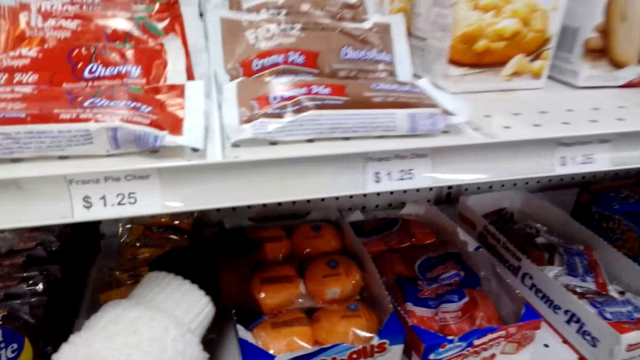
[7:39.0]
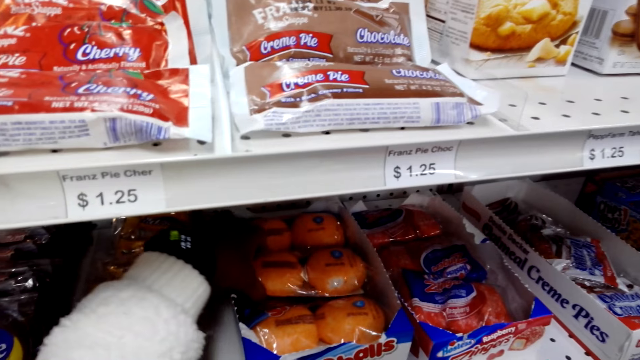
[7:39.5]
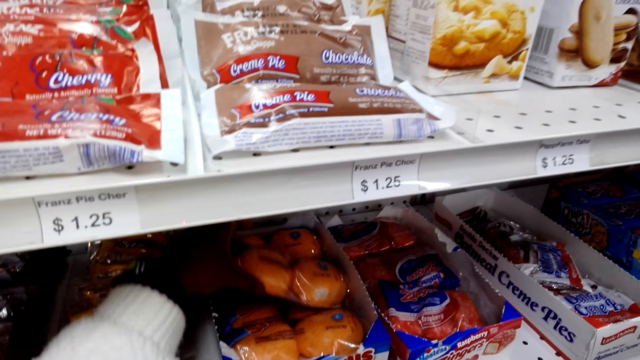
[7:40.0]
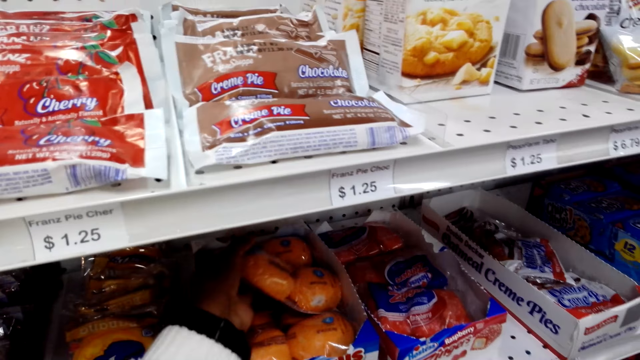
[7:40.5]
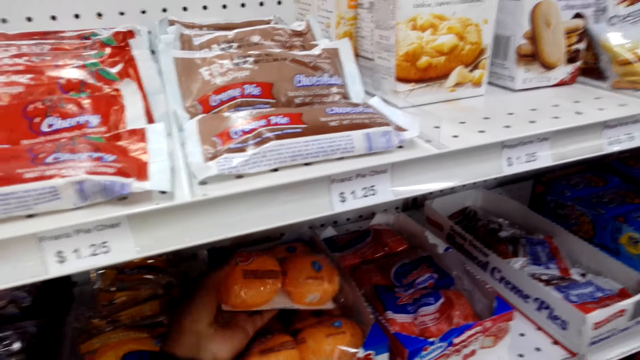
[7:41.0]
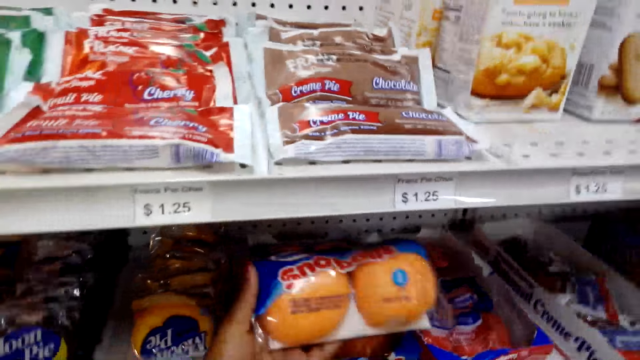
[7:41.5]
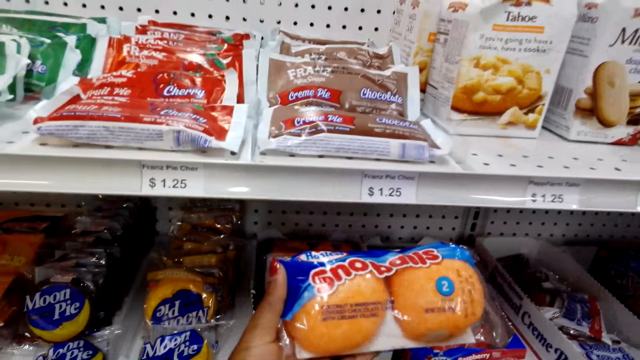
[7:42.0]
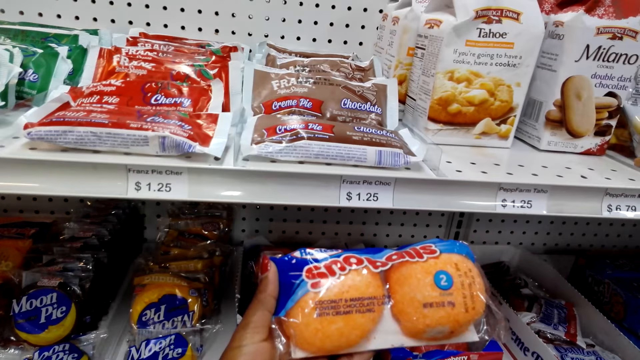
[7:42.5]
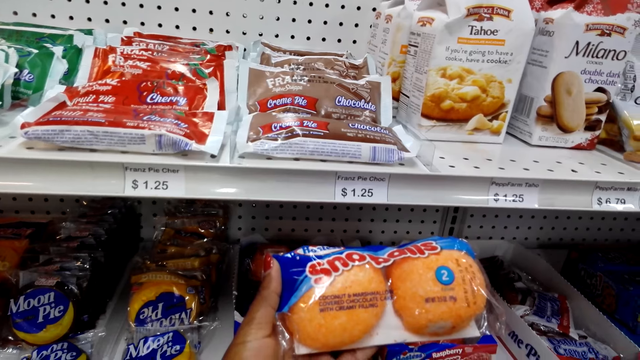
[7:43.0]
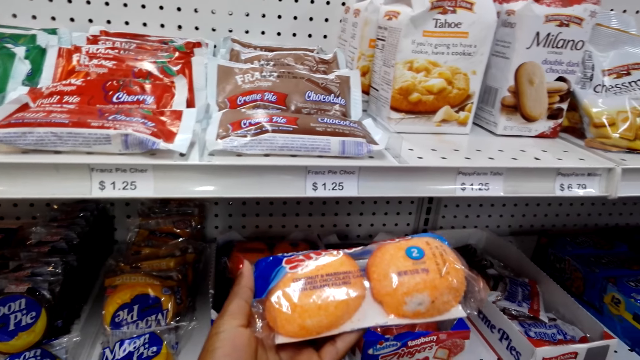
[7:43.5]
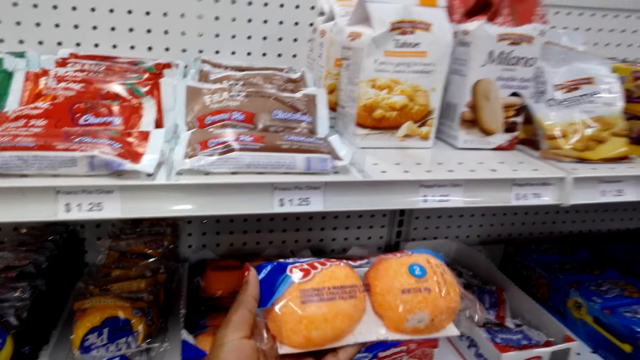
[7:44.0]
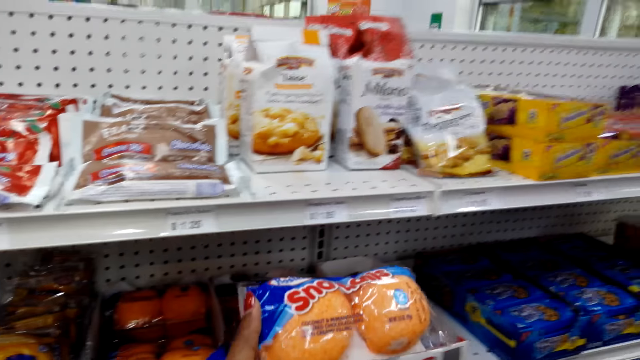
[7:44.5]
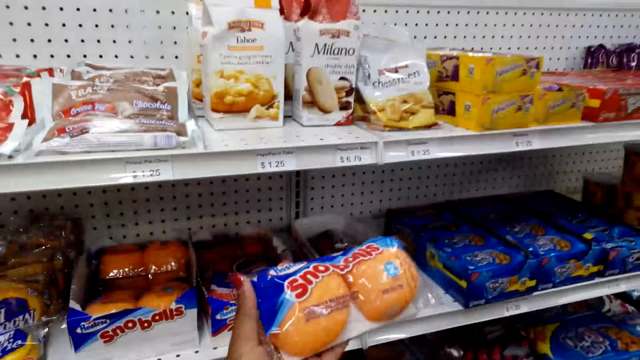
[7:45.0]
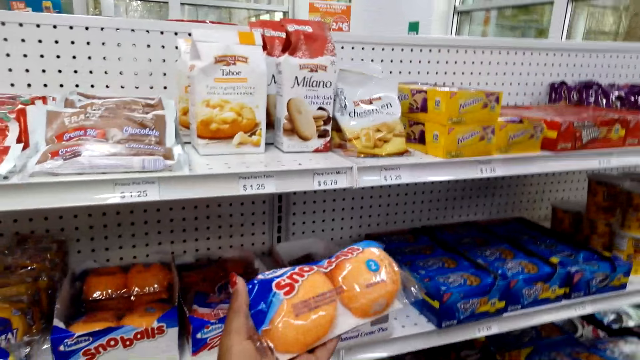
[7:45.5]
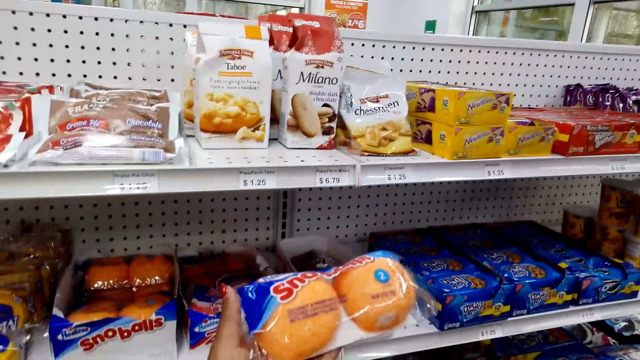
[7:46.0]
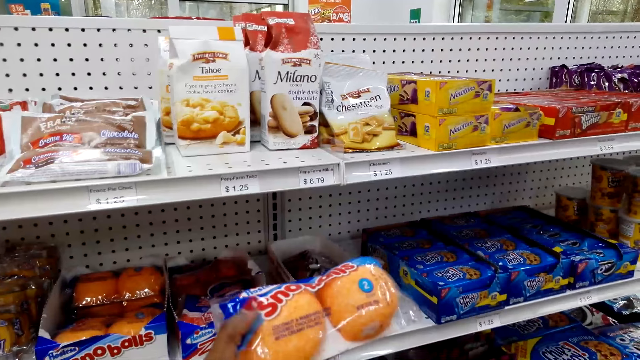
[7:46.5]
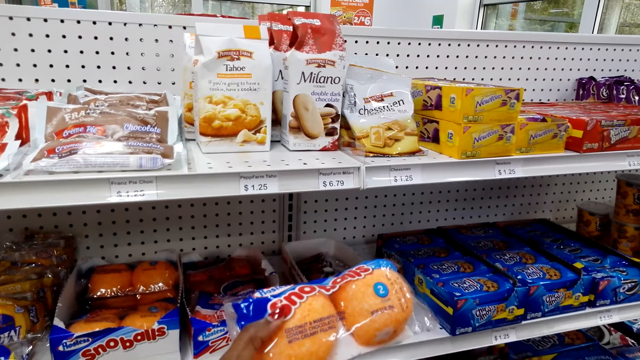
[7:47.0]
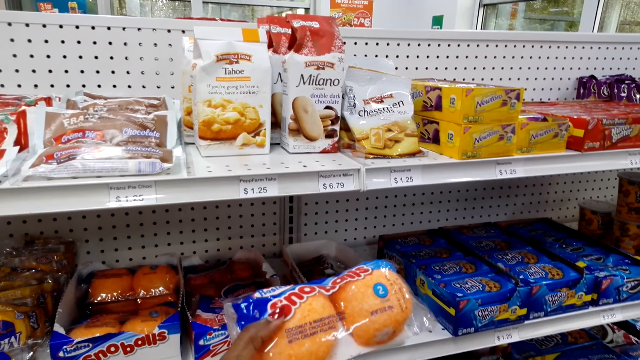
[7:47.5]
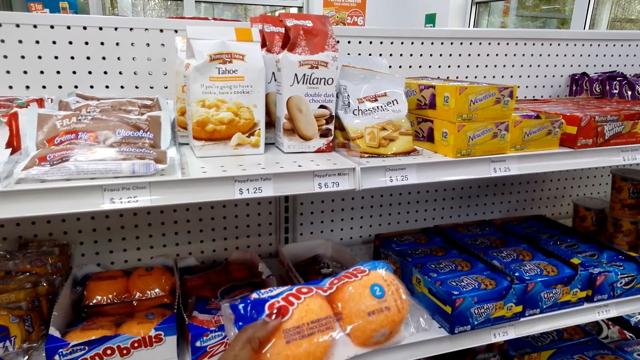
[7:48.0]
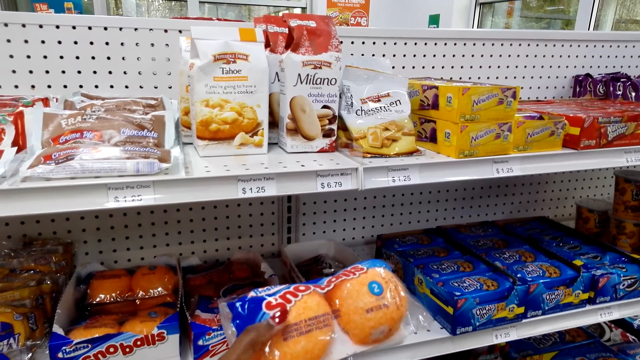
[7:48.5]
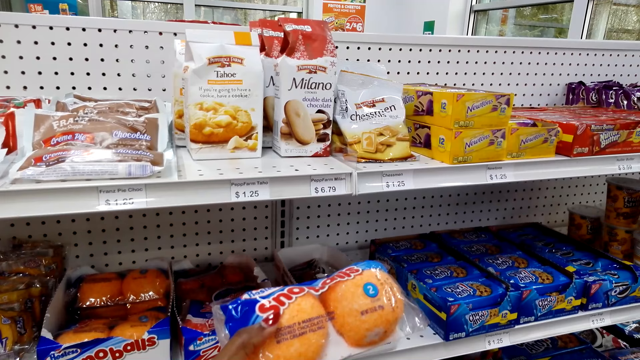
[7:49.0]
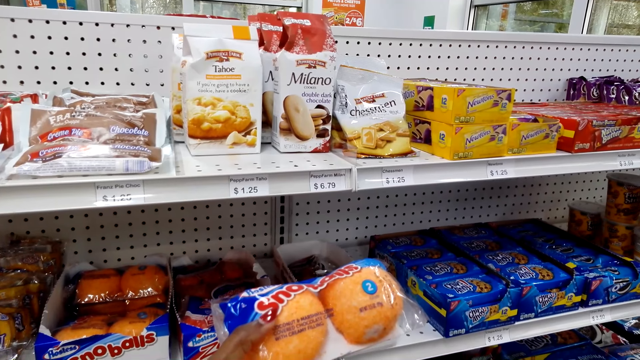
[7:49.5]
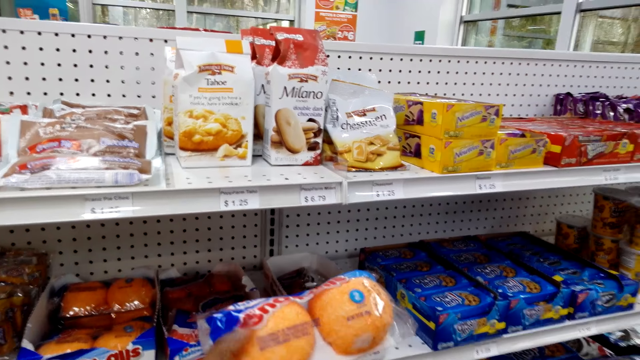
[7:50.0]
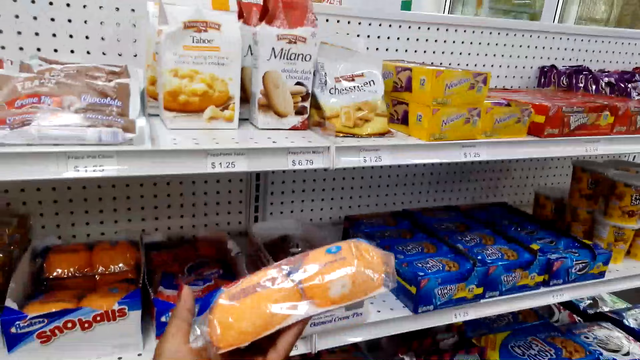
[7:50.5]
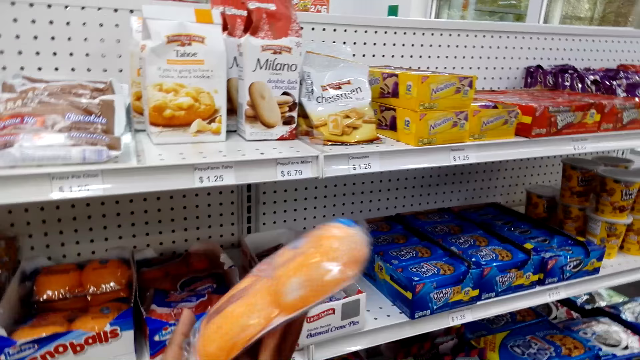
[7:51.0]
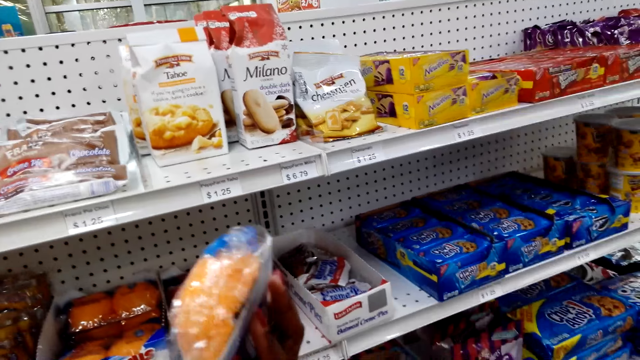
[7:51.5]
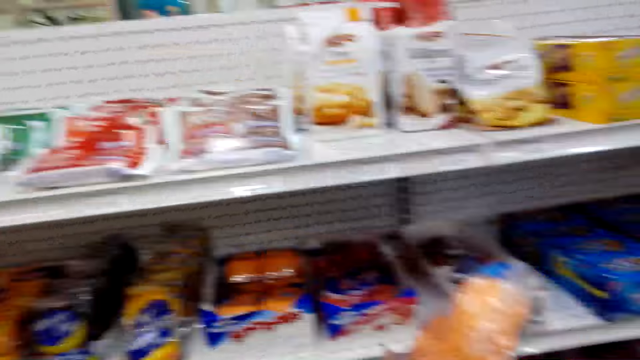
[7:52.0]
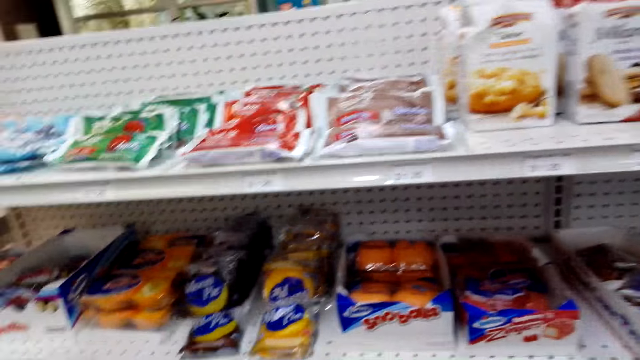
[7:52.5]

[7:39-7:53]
The camera wearer removes the package from the rack. They inspect the package. A woman talks to the camera wearer. The camera wearer interacts with the woman. They inspect the items in the rack.

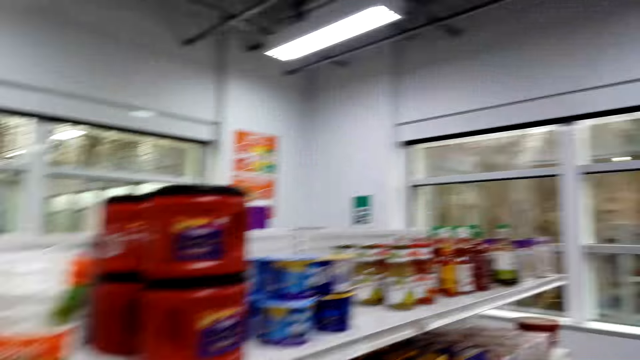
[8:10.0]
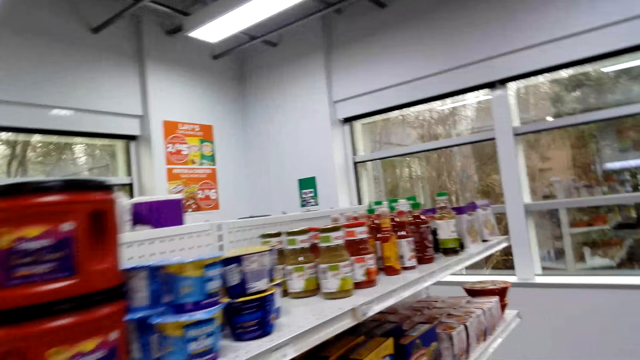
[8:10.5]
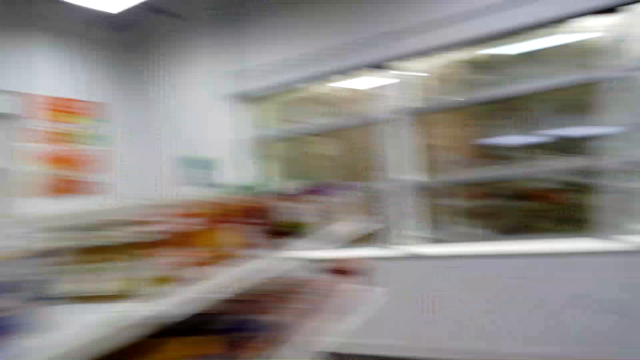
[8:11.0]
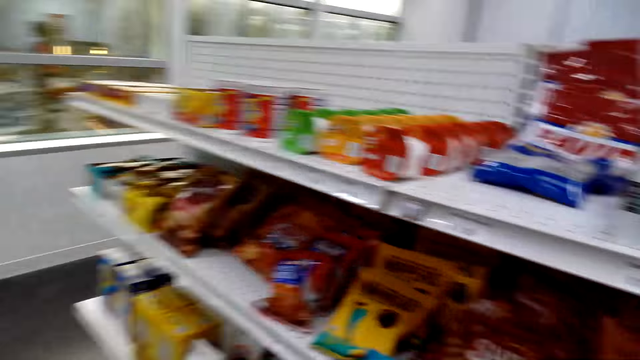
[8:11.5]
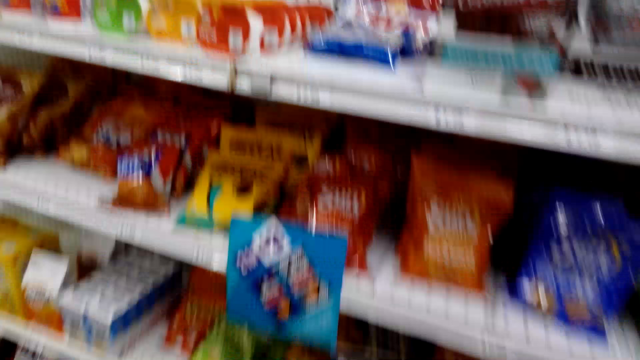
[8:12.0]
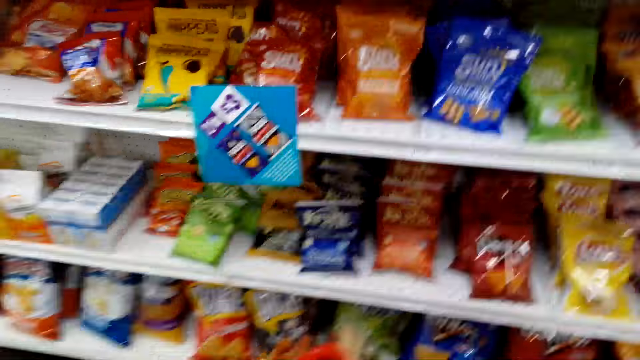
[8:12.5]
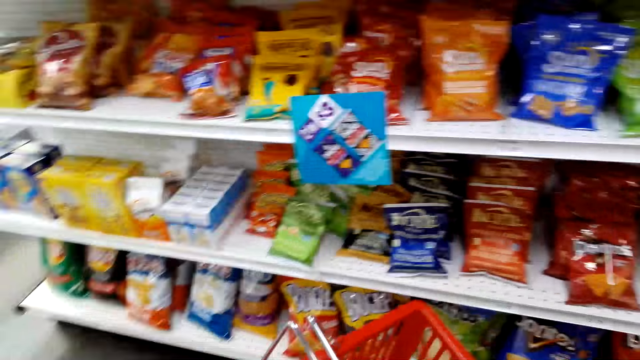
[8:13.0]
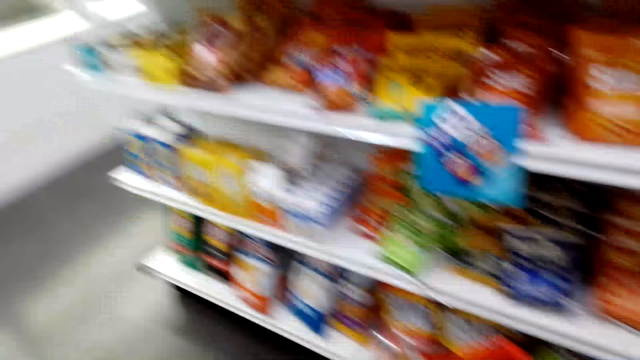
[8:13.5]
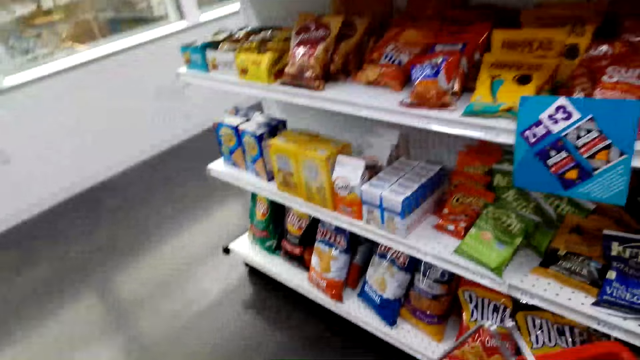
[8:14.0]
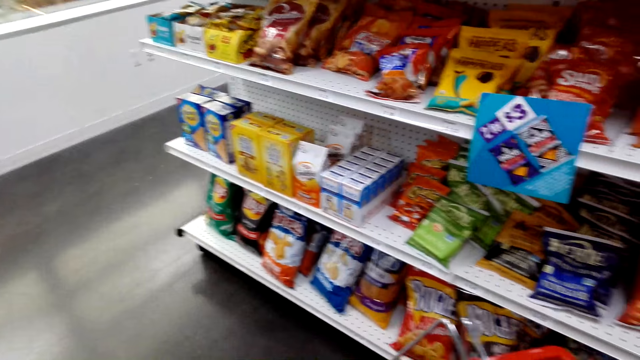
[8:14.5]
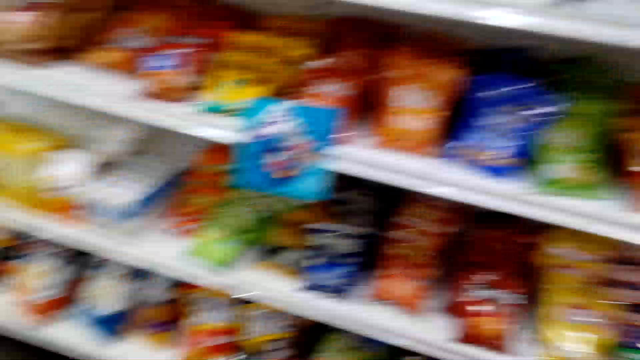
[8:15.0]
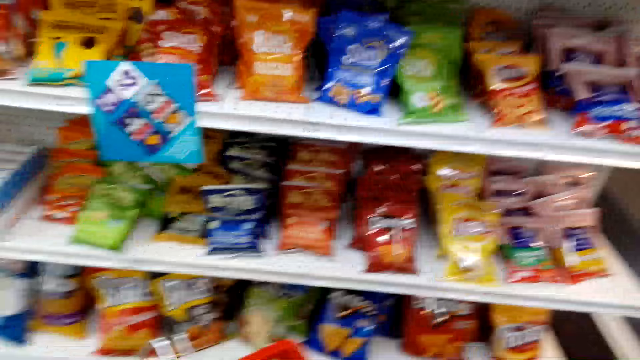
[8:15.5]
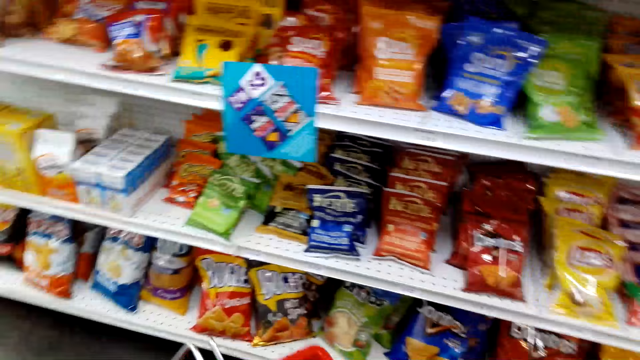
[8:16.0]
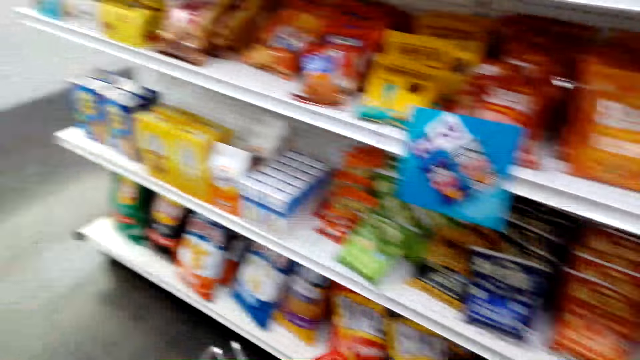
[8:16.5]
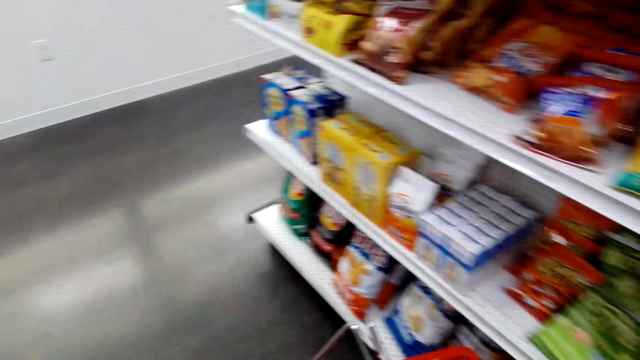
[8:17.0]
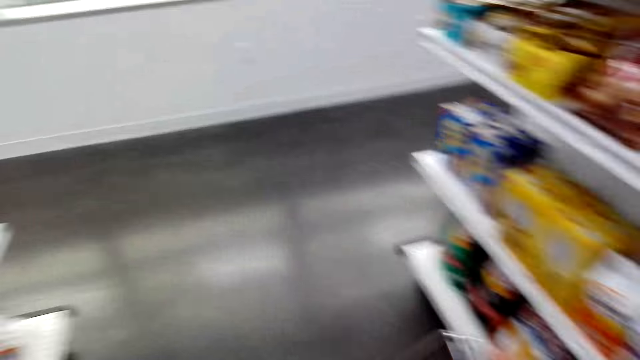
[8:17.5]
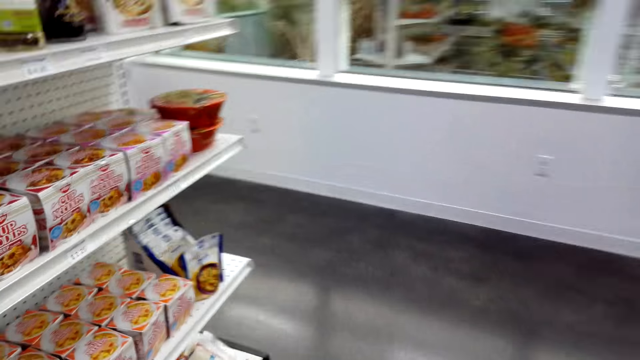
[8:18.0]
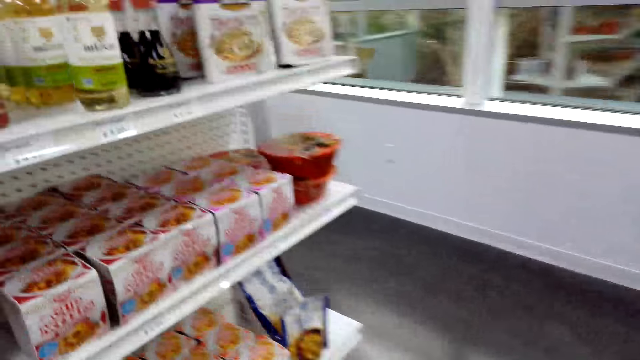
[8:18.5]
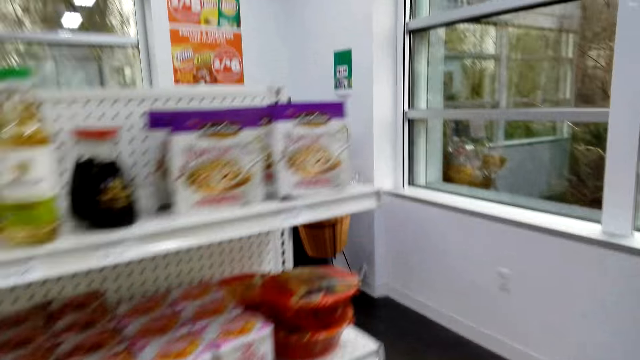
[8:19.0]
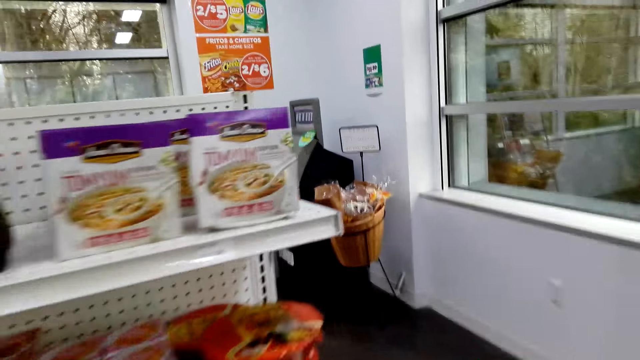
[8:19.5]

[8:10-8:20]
The camera wearer turns towards another rack and inspects the items in the rack. They turn towards another rack and inspect the items in the rack. They move towards the basket.
